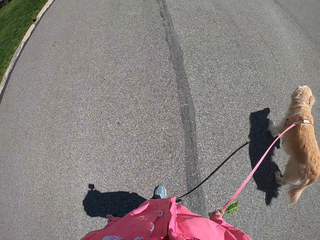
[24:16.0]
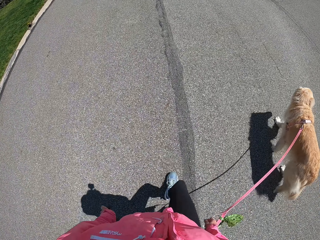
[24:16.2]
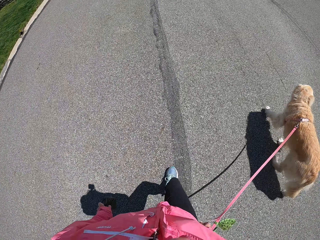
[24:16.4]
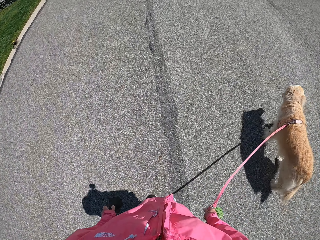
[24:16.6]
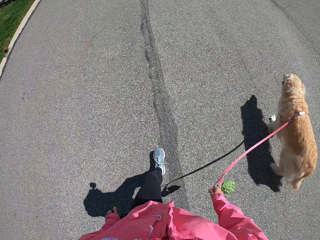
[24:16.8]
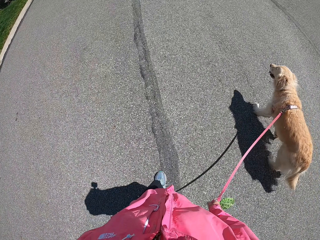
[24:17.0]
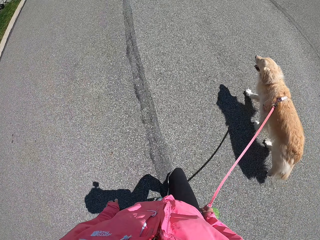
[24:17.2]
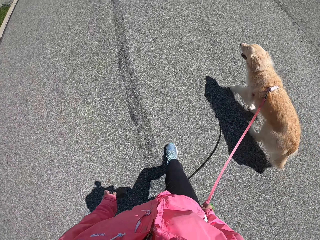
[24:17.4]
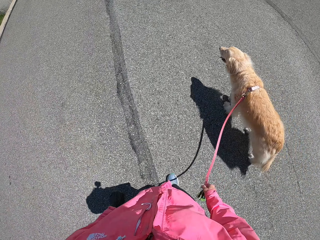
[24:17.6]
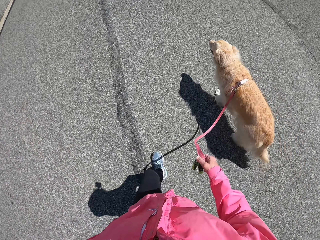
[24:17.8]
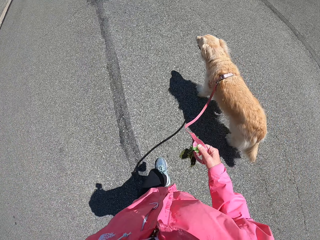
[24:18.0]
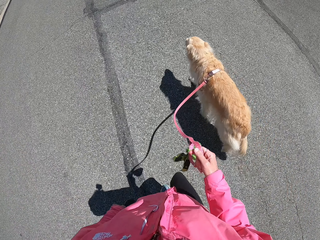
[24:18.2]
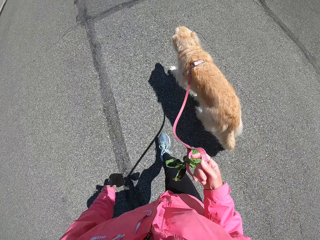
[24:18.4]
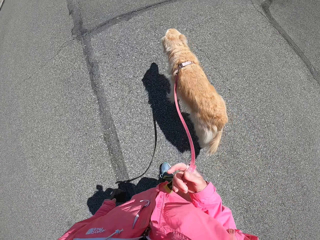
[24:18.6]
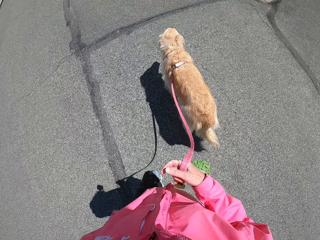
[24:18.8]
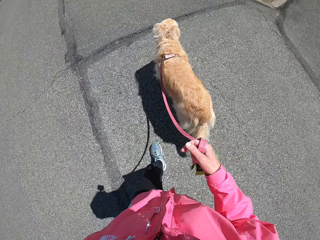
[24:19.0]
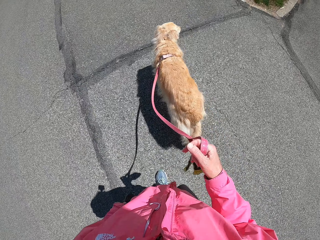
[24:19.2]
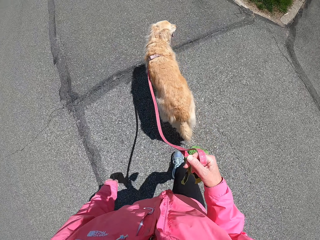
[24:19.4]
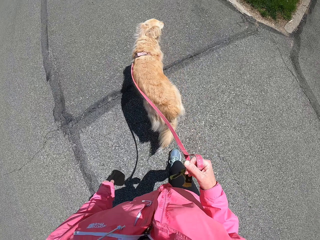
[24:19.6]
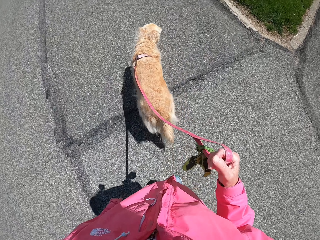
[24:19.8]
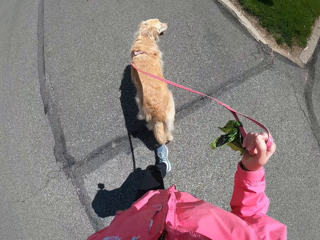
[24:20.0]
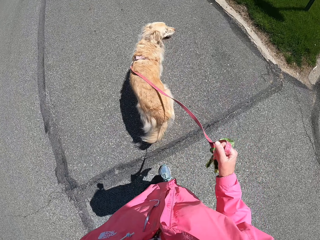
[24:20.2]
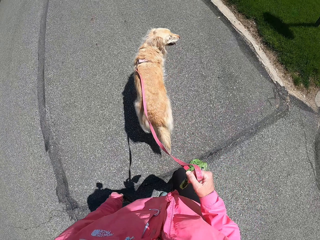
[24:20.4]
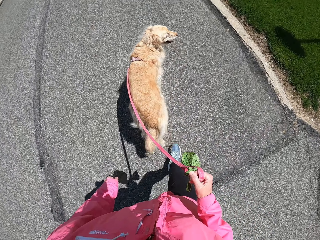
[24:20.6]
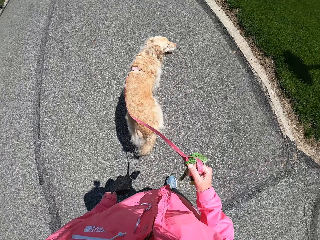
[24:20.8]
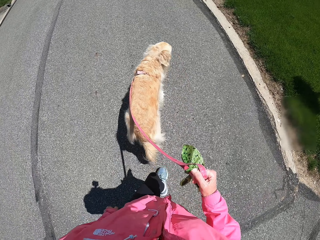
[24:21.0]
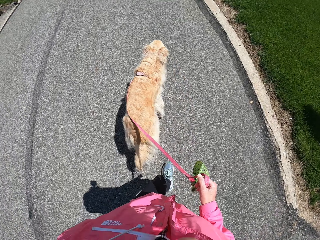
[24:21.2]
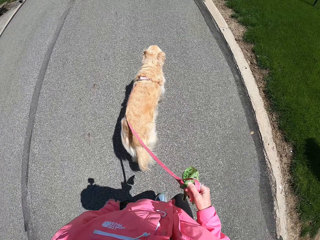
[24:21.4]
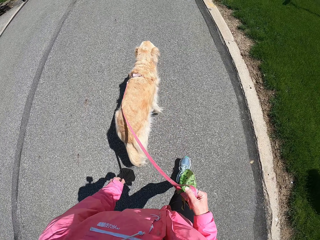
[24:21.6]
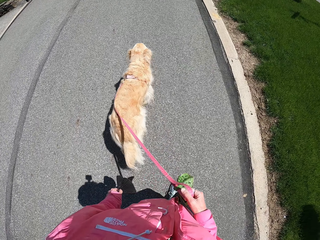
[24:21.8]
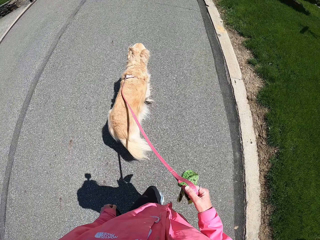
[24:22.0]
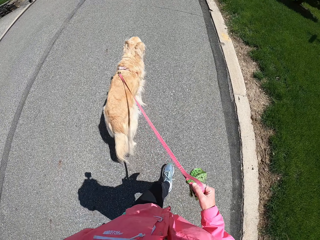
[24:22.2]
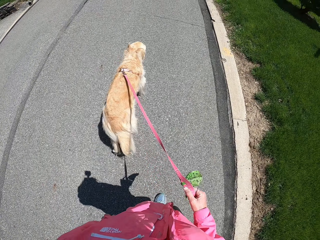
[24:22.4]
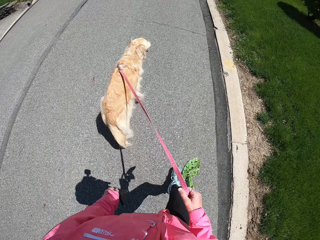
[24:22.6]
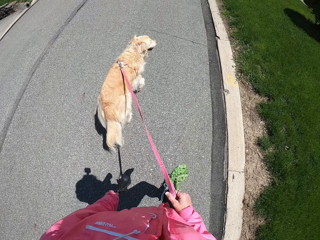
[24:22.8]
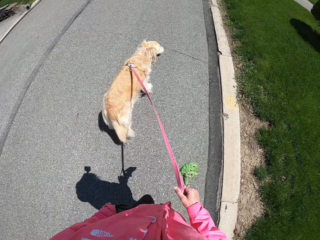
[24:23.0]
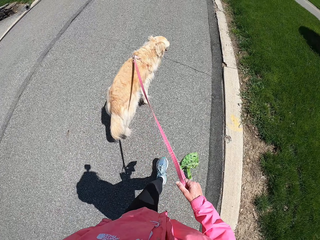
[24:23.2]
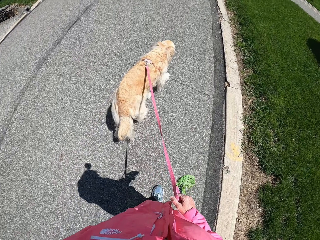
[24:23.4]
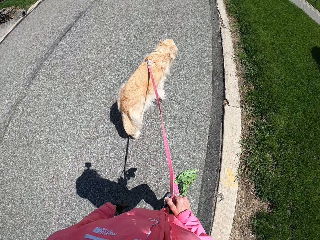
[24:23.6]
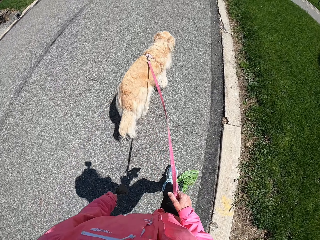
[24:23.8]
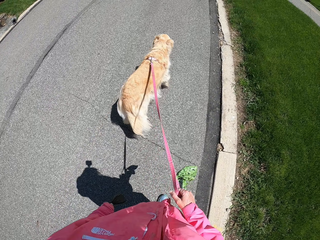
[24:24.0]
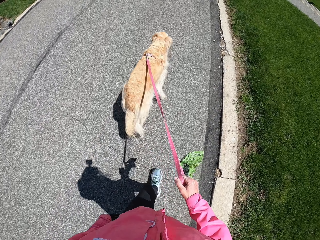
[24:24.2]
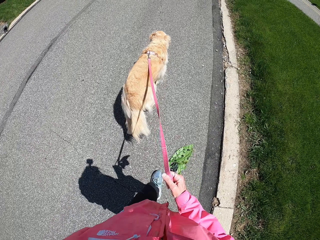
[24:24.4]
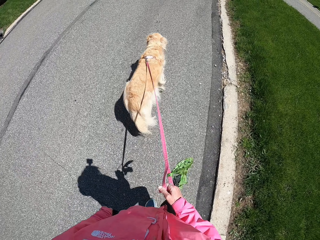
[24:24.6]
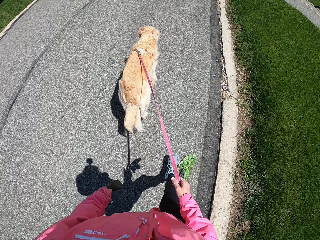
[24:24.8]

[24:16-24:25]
The camera wearer walks through the middle on the road. They raise the rope.

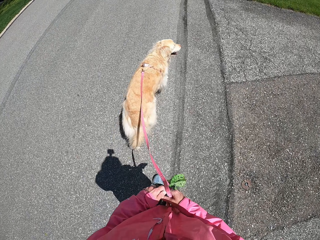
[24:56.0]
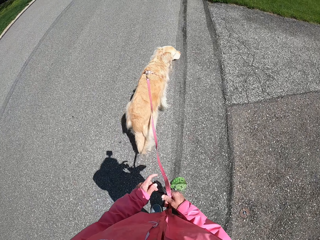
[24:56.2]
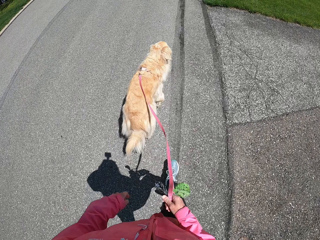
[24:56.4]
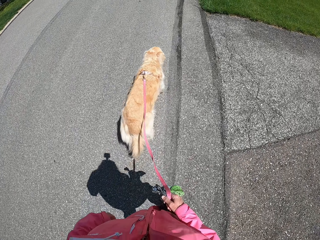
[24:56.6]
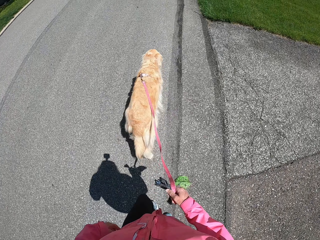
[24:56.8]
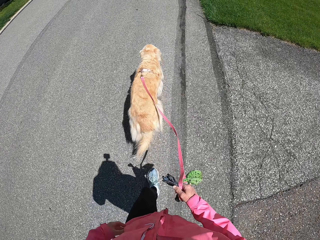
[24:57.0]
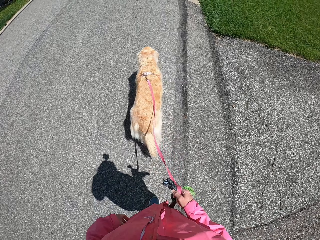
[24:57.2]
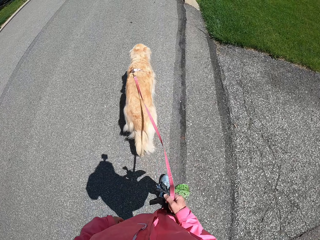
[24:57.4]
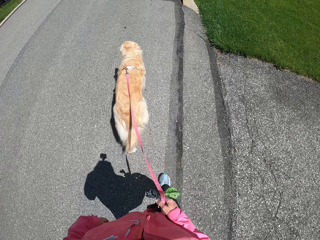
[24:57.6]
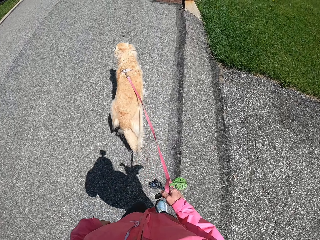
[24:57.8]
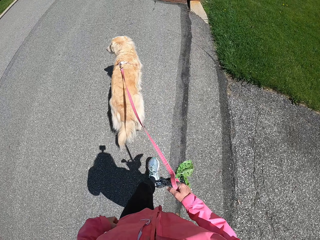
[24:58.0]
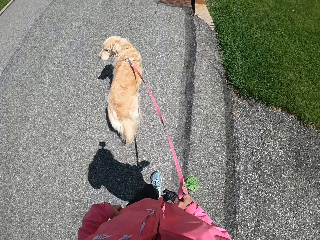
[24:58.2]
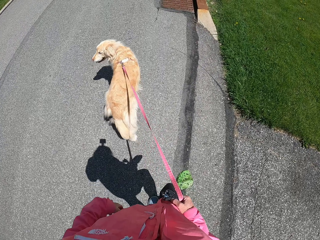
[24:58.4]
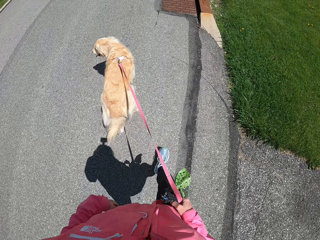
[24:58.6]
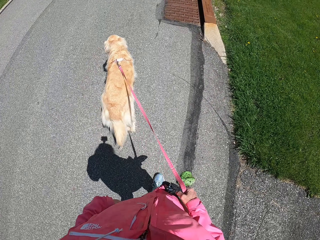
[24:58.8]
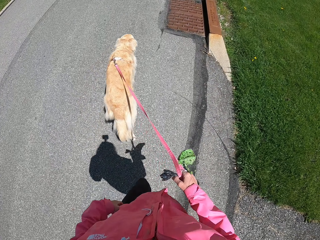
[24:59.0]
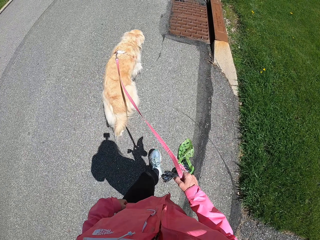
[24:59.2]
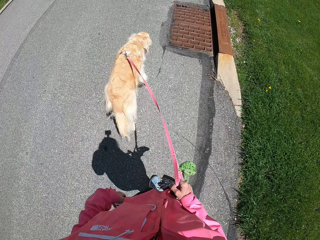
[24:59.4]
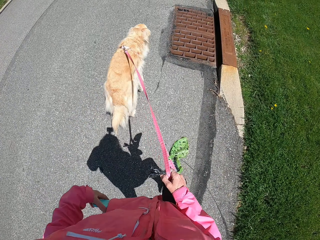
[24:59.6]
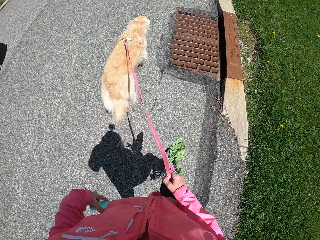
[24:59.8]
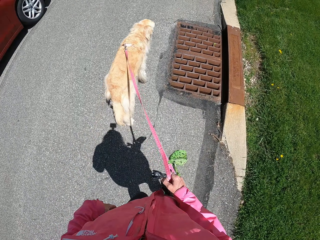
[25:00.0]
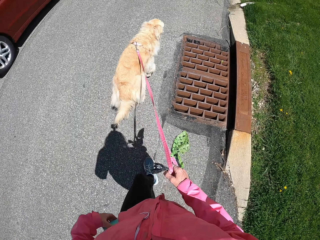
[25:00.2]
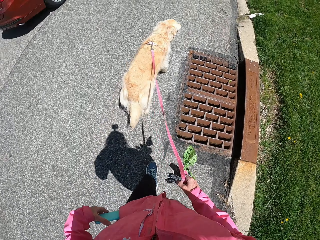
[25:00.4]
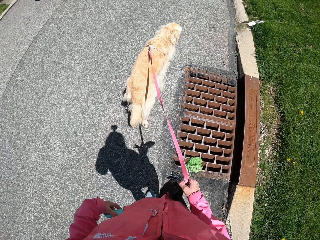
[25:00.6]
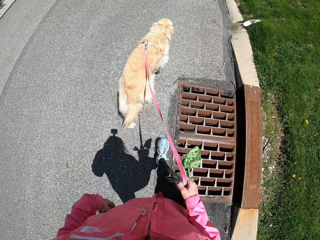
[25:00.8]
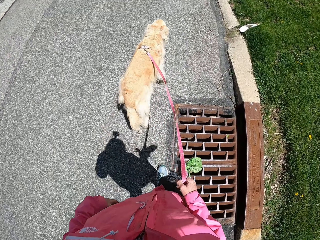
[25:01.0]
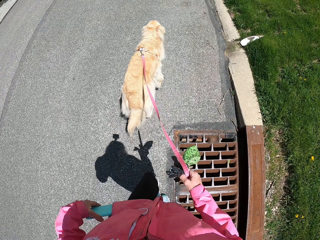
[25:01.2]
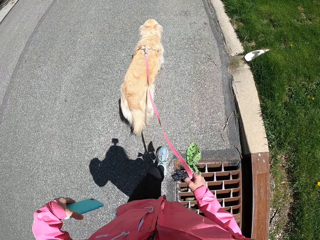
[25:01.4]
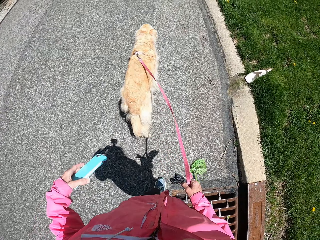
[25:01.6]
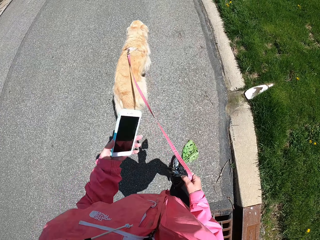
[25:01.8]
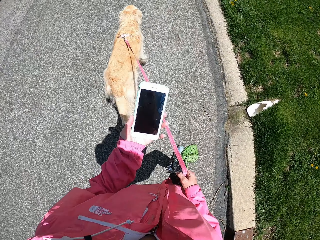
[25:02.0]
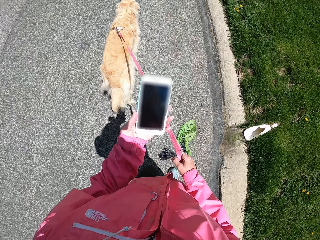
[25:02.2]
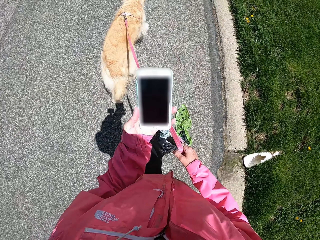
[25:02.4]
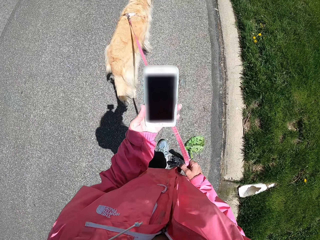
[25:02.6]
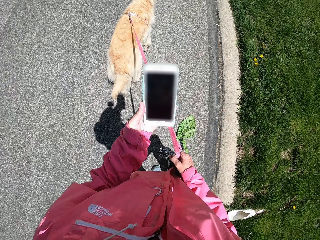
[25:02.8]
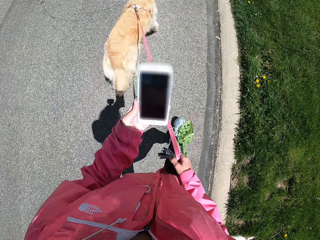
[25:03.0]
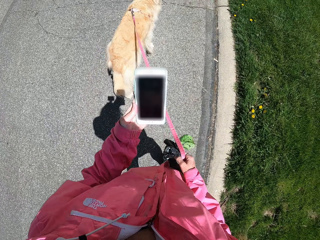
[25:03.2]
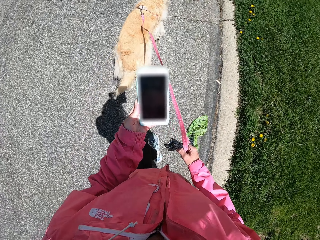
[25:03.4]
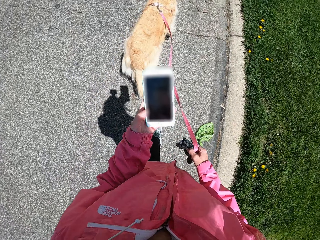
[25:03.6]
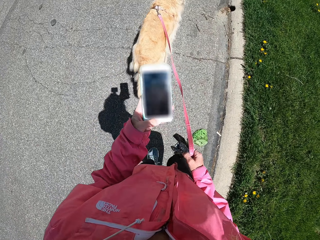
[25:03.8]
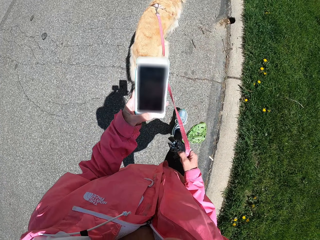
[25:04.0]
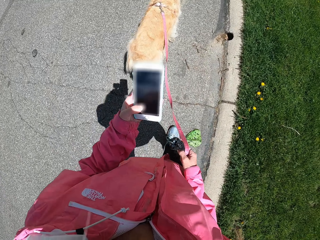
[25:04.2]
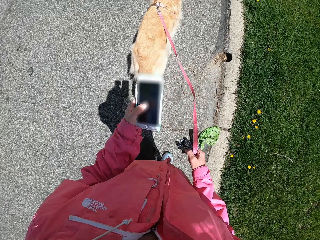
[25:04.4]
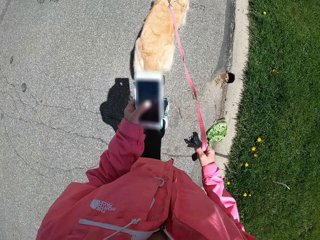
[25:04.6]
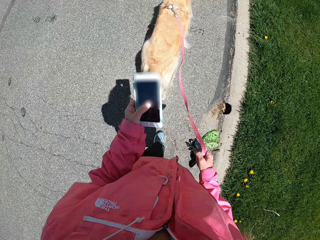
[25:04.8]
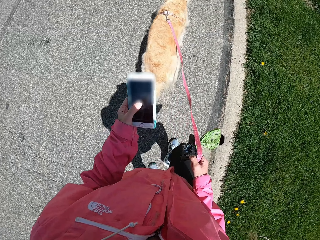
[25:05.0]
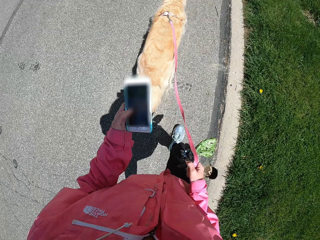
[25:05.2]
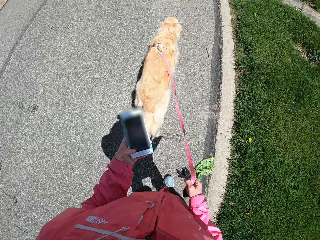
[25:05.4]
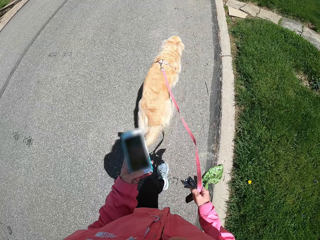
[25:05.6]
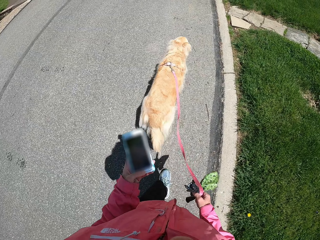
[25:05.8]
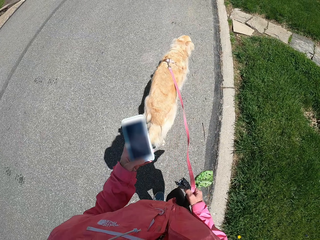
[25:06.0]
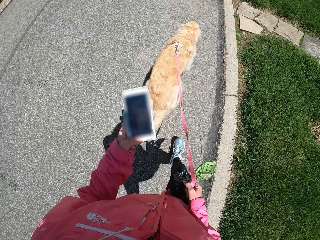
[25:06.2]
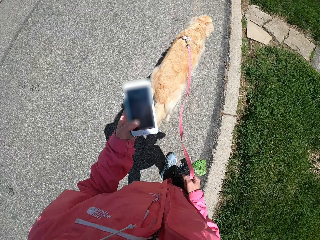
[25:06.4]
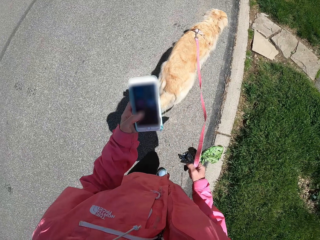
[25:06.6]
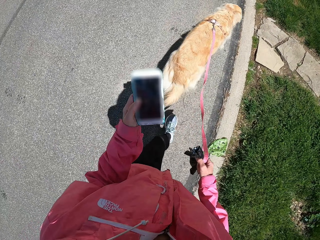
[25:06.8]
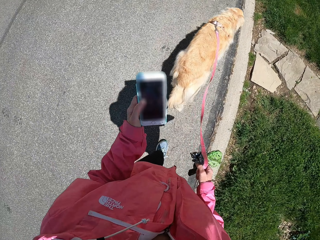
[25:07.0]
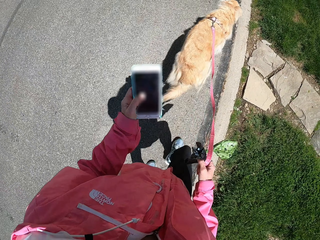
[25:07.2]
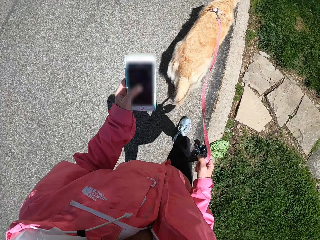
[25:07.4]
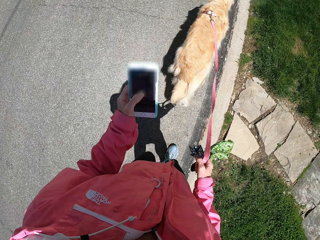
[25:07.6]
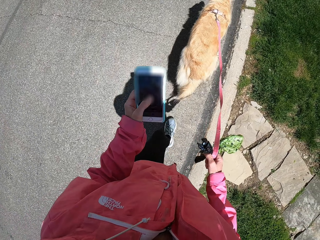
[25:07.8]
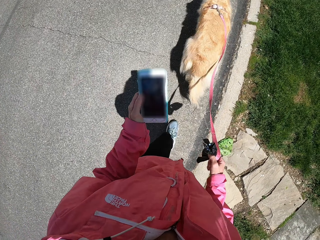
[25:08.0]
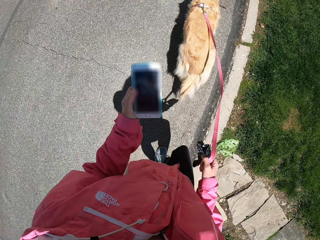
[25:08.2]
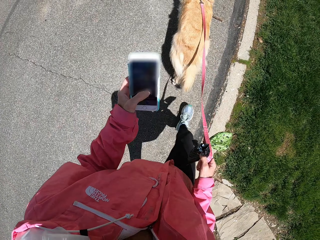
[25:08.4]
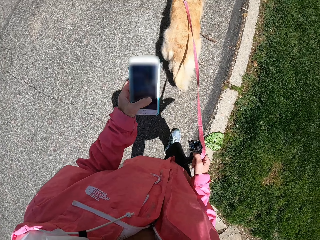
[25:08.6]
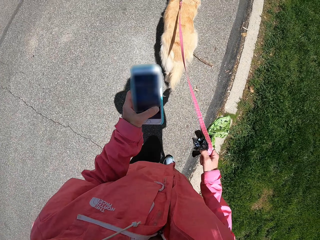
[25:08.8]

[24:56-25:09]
The camera wearer changes the polythene paper bag from the left hand to the right hand. They remove the phone from the pocket. They hold the phone with the left hand. They operate the phone.
